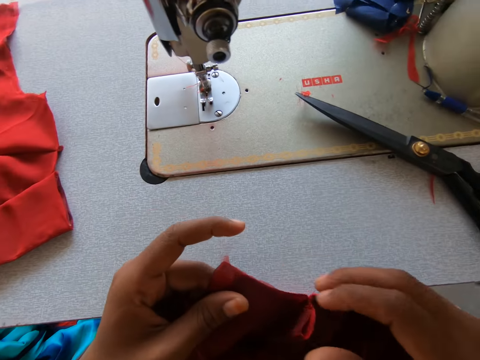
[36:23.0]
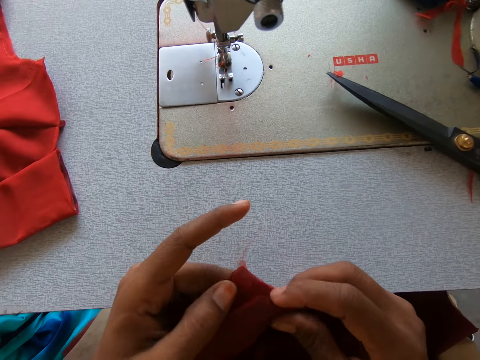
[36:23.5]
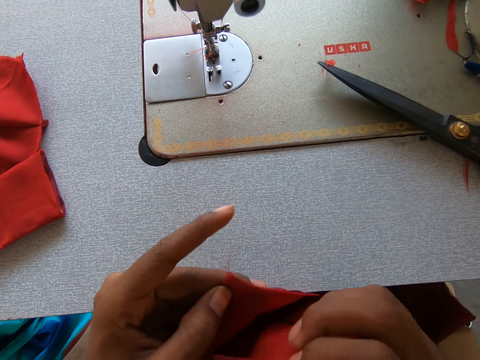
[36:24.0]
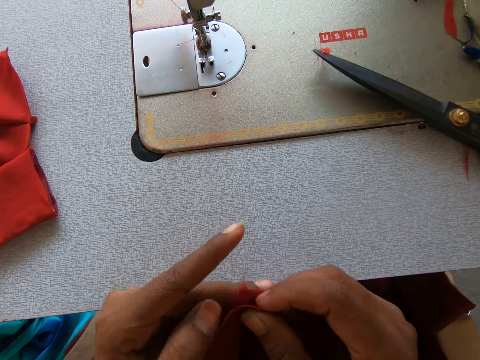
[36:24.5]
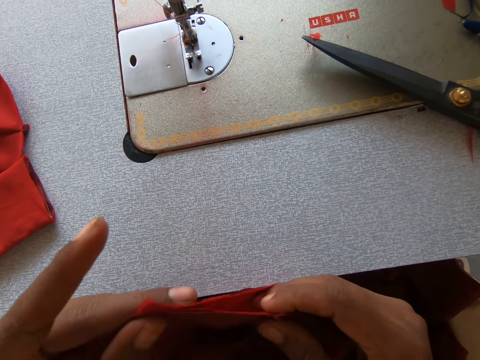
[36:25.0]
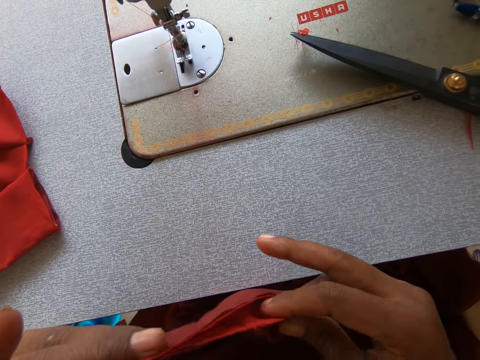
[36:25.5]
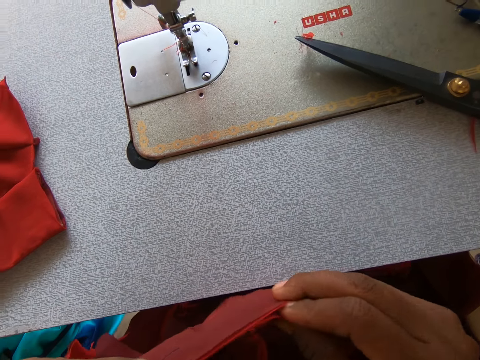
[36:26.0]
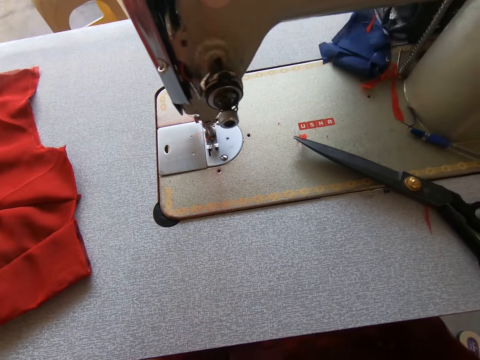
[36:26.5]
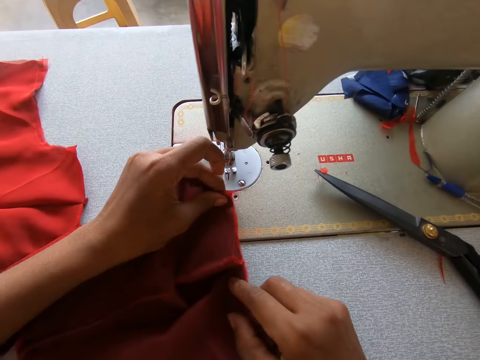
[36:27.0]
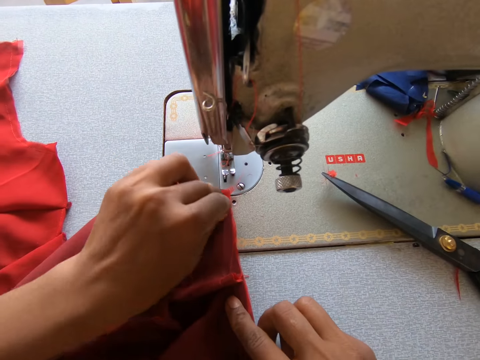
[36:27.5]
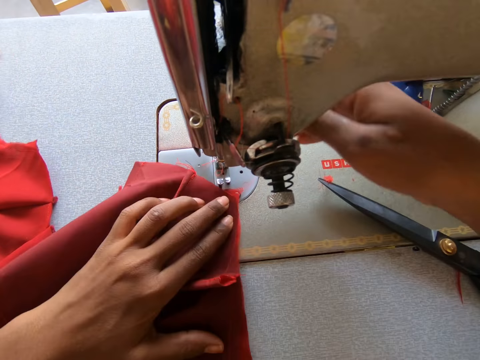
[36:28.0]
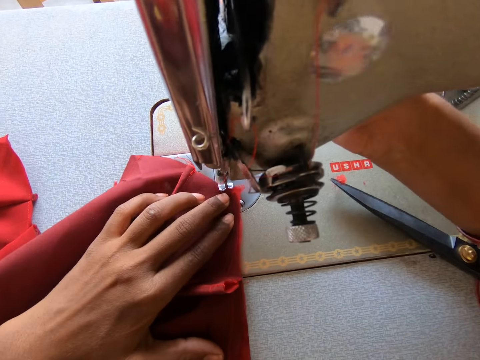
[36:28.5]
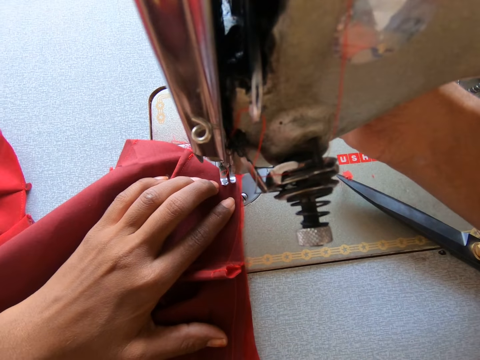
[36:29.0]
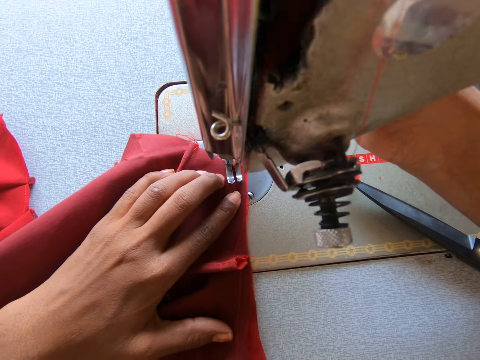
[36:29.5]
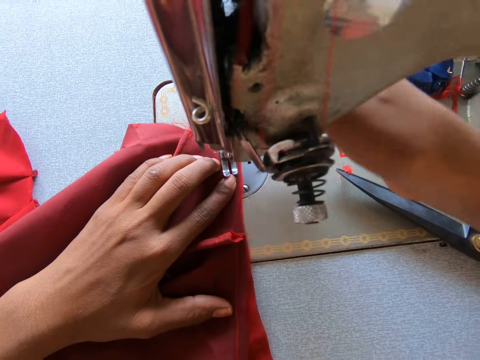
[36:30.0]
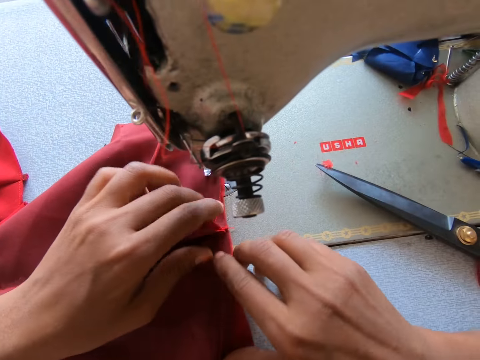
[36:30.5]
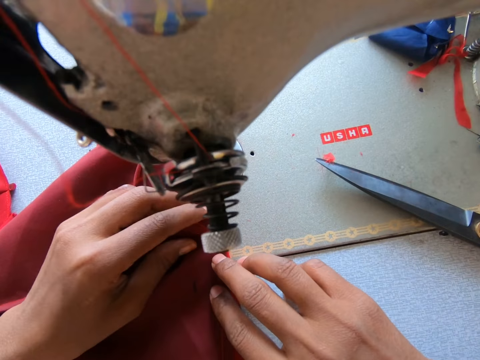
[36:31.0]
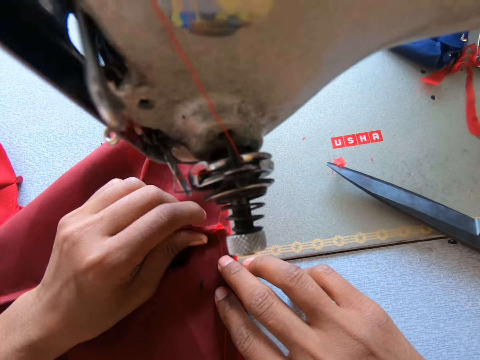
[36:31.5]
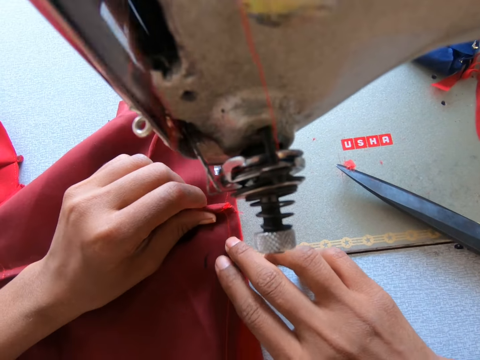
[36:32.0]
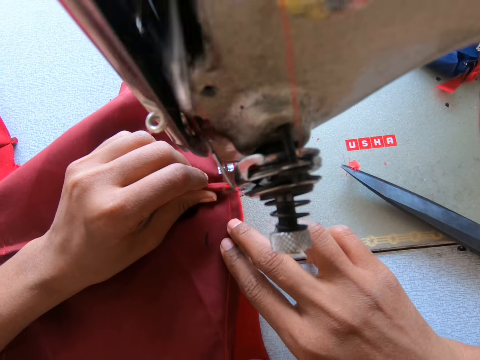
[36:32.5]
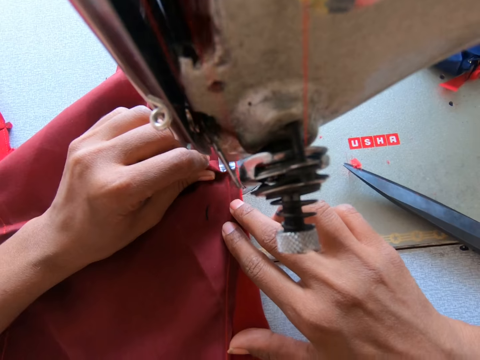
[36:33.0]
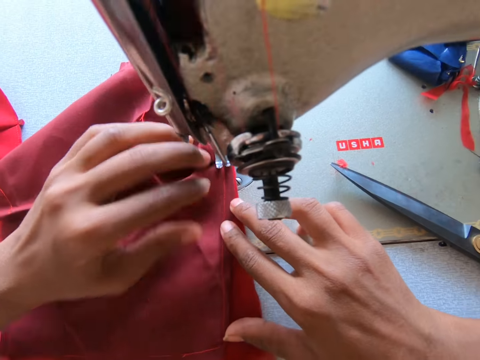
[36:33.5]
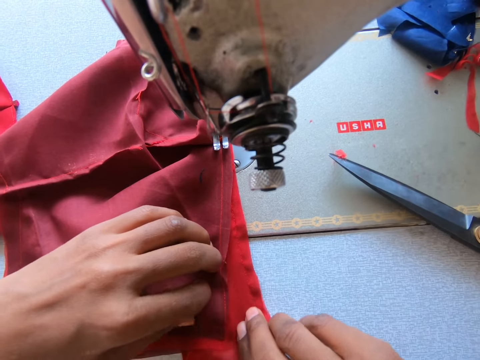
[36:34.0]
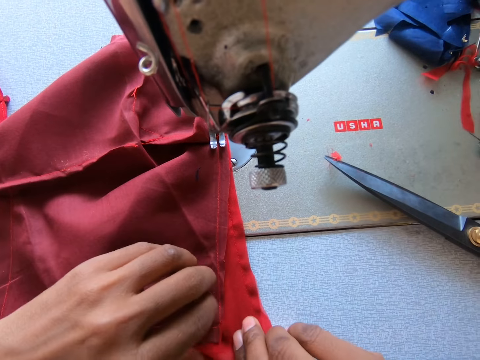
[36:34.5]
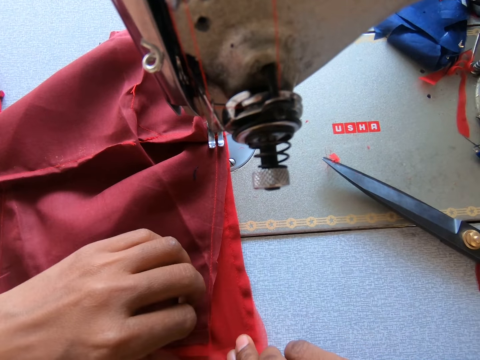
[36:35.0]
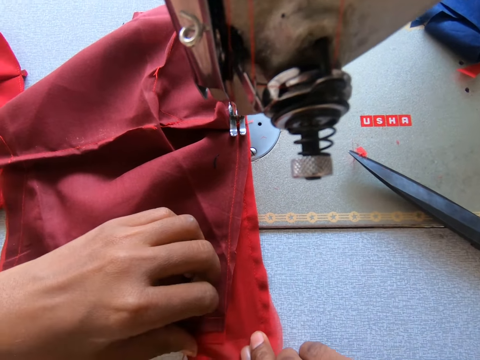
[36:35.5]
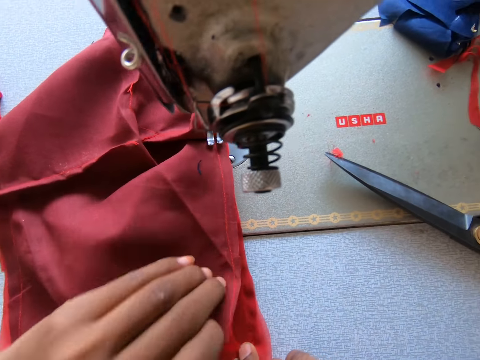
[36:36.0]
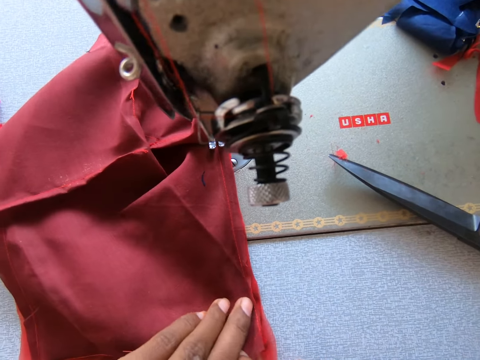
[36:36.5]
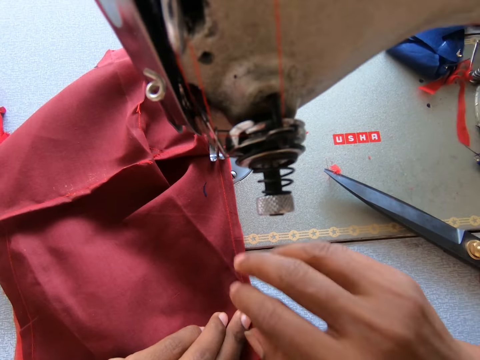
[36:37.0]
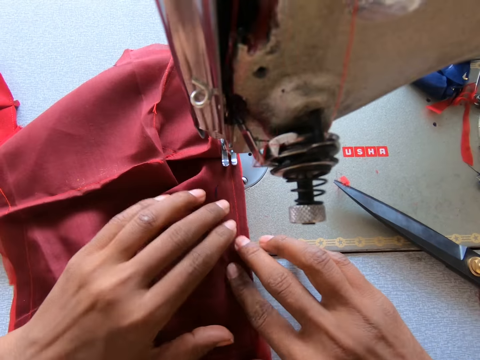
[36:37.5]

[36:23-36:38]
The camera wearer picks the pieces of cloth. They adjust the two pieces of cloth. They put the cloths on the sewing machine. They sew the cloth.

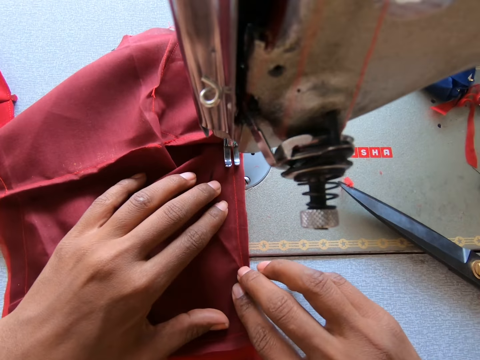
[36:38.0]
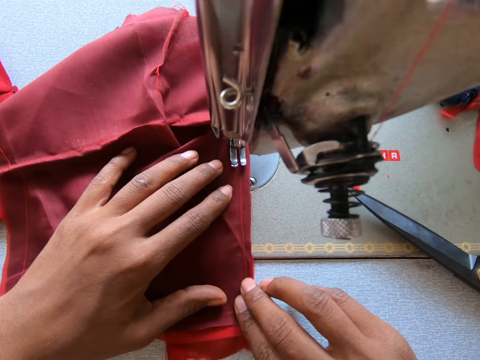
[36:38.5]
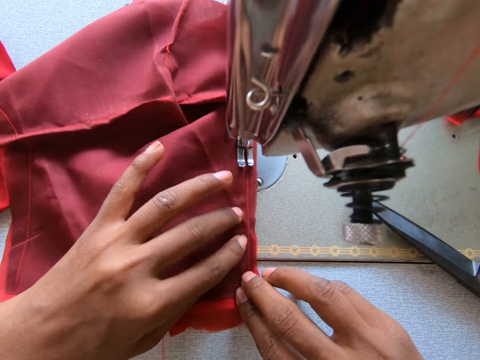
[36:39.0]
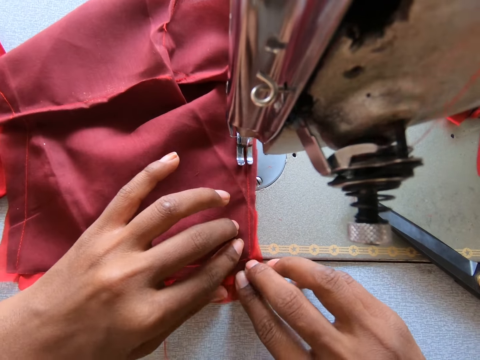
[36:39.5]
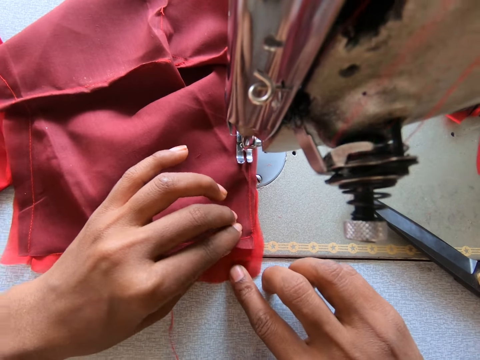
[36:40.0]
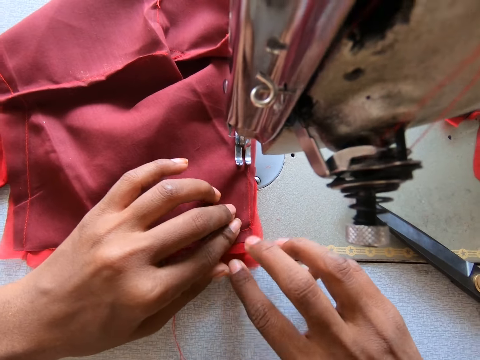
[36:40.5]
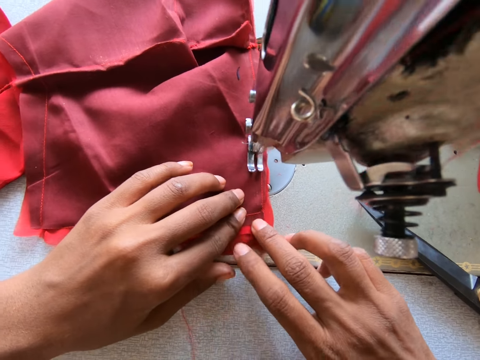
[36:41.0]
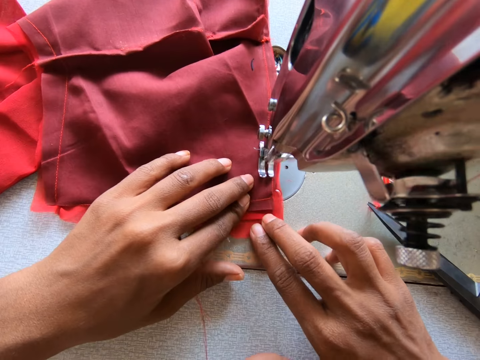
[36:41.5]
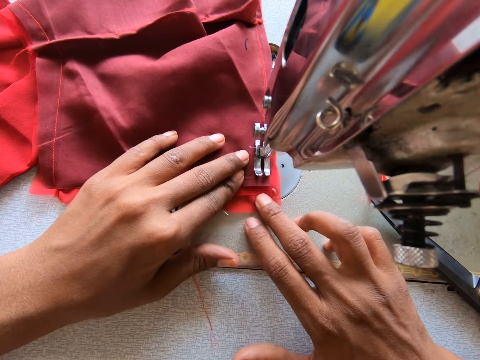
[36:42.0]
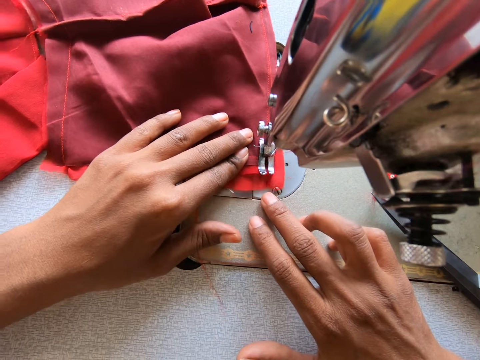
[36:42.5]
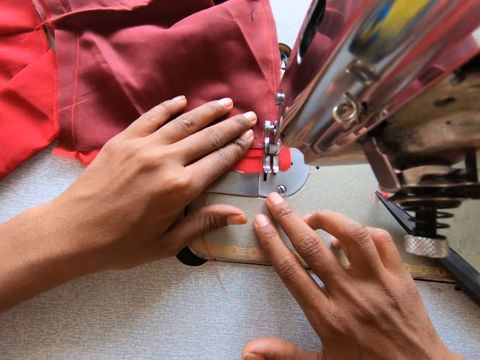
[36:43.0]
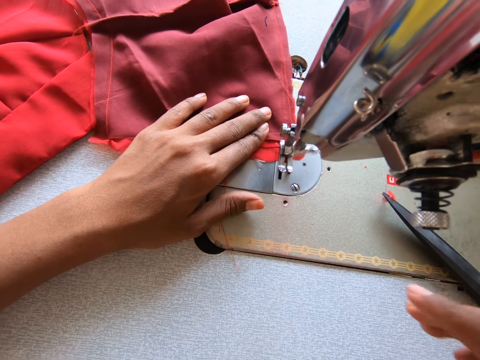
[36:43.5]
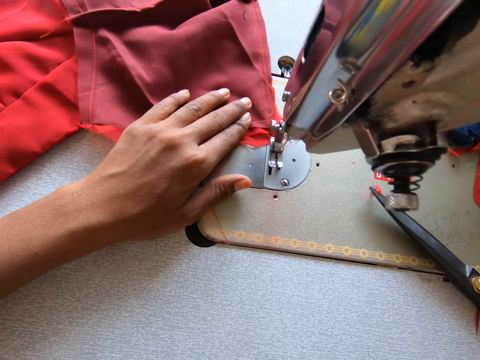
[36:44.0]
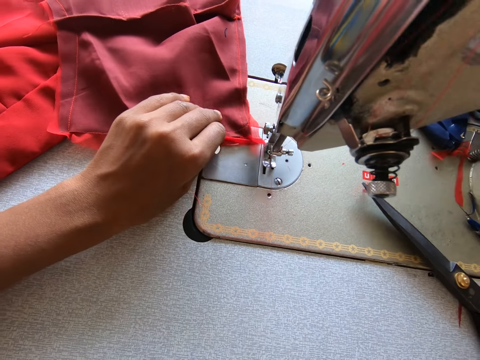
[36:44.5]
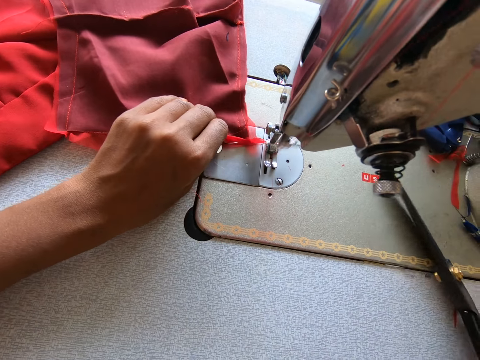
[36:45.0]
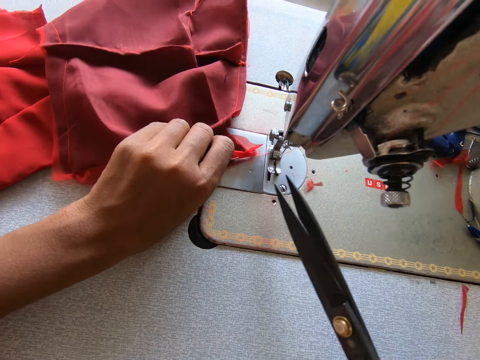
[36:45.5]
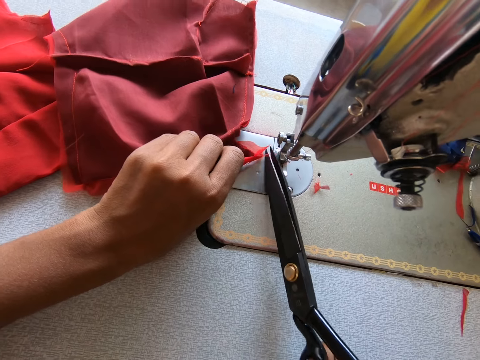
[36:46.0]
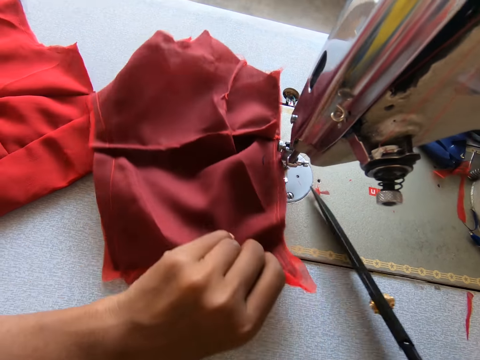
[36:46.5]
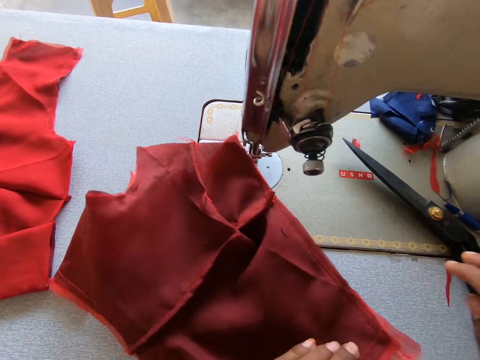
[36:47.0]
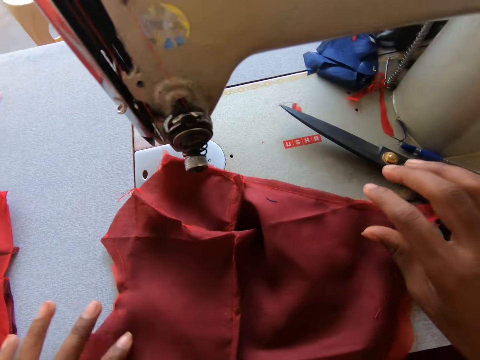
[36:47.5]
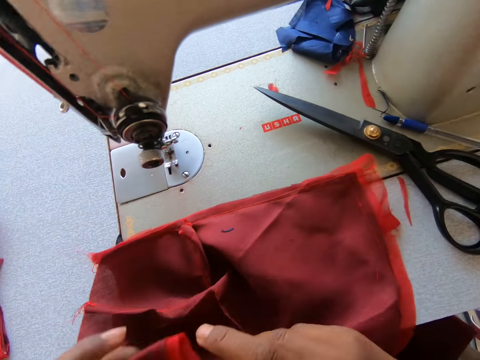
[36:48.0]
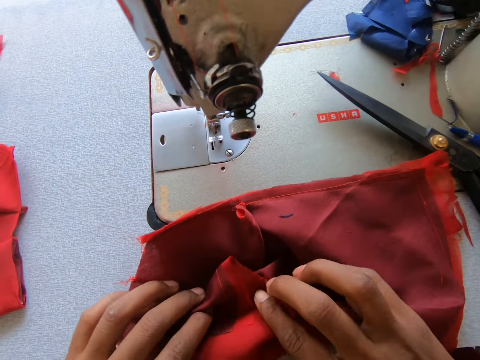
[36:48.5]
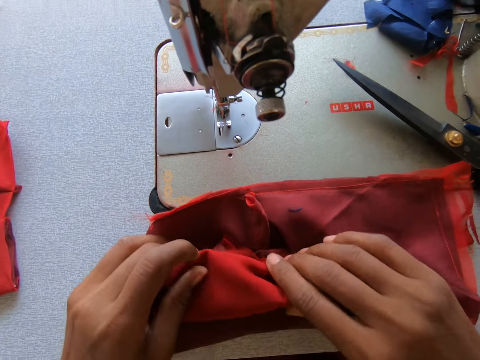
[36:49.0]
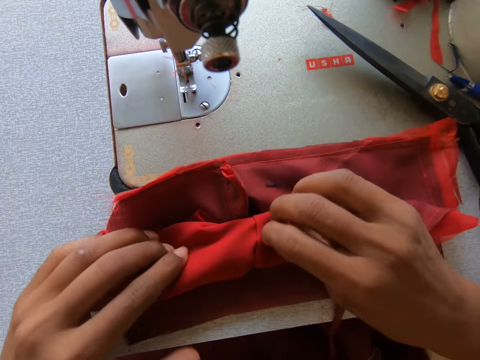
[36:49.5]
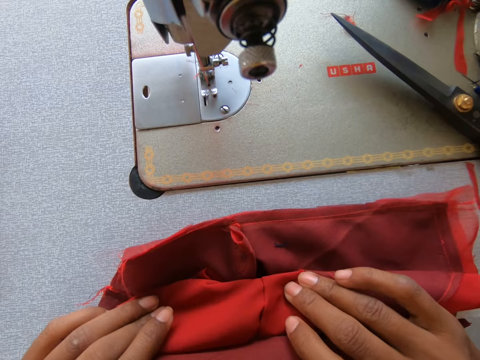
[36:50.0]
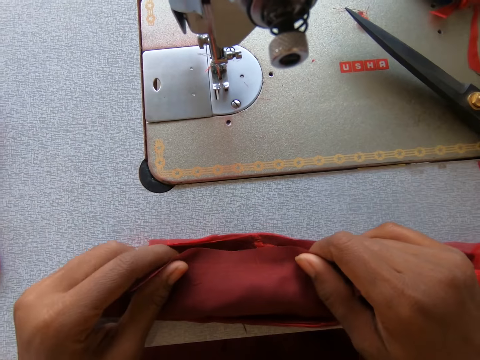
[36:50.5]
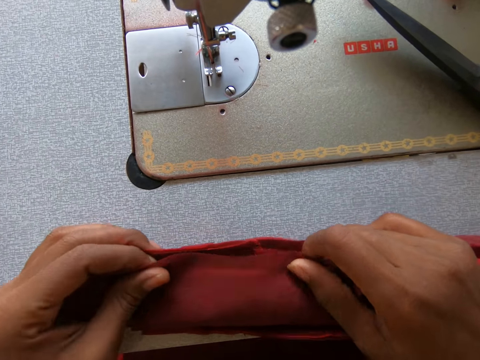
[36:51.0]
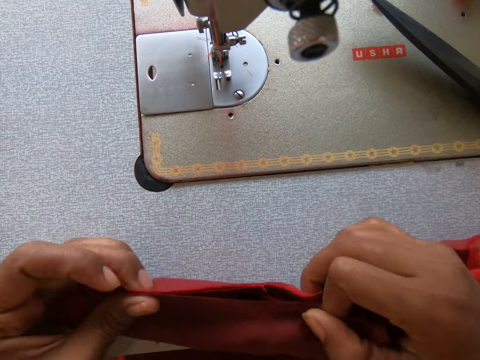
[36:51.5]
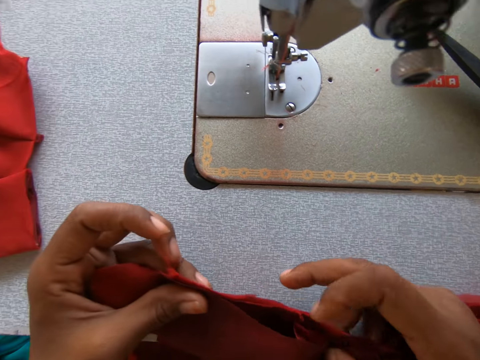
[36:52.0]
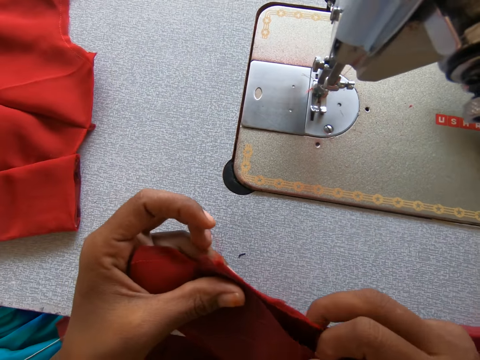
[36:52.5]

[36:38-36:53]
The camera wearer picks up the scissors. They lift the scissors. They cut the thread. They pull the fabric. They put the scissors aside. They hold the cloth. They fold the cloth.
